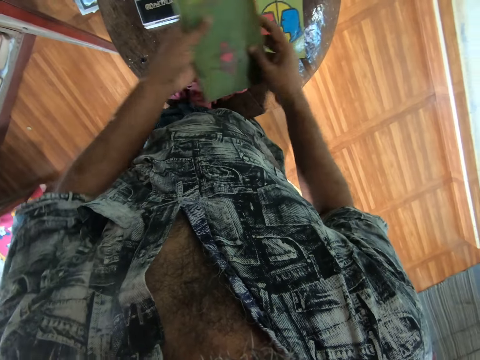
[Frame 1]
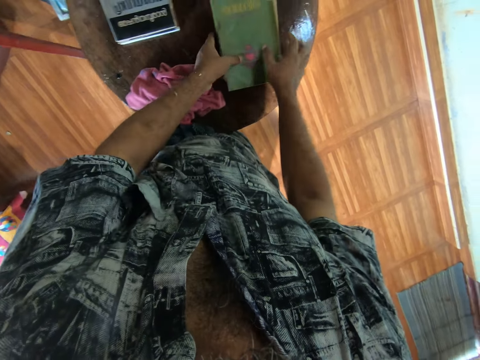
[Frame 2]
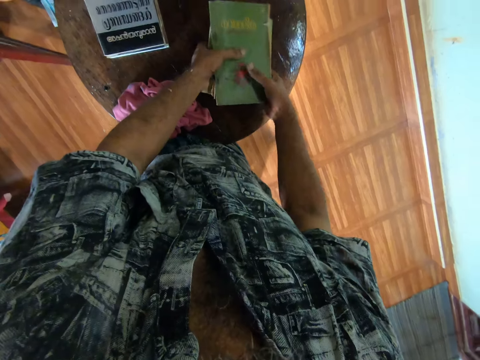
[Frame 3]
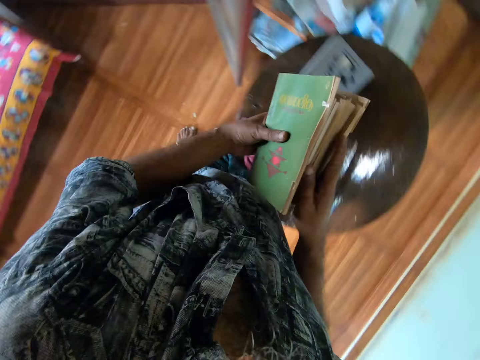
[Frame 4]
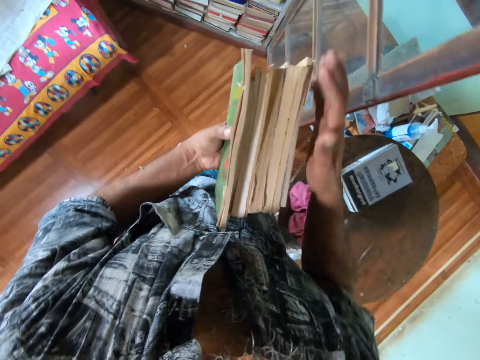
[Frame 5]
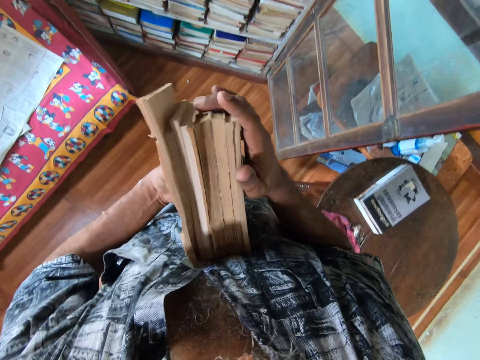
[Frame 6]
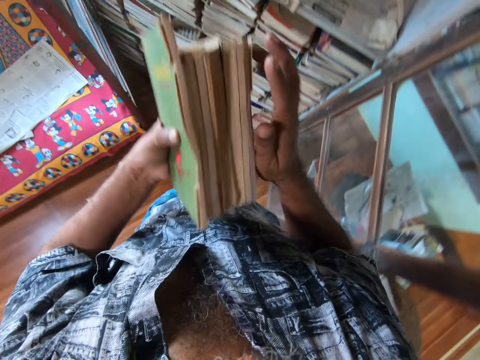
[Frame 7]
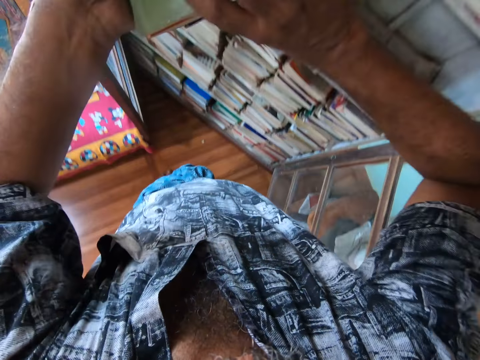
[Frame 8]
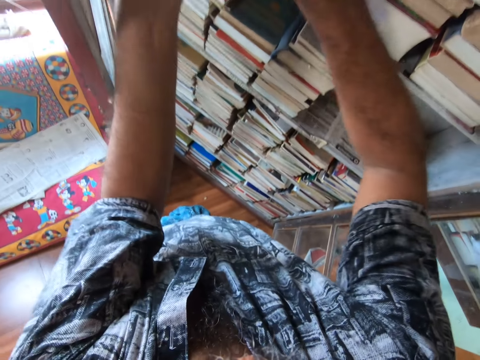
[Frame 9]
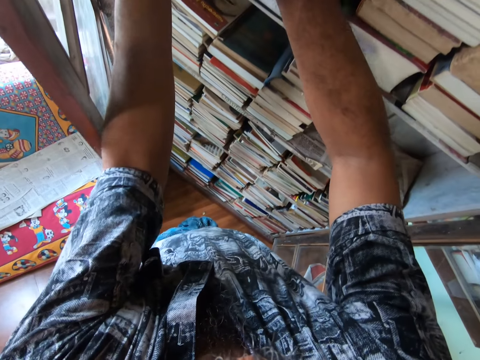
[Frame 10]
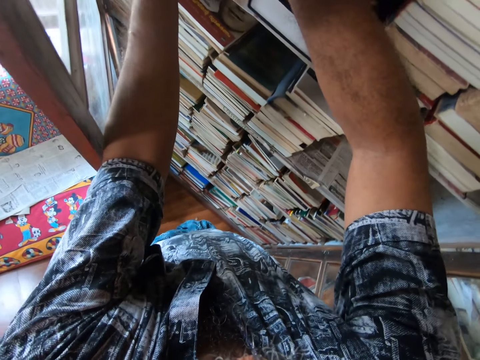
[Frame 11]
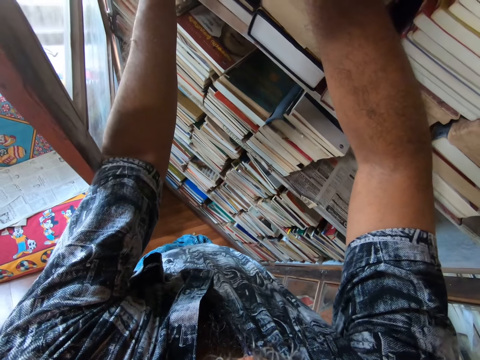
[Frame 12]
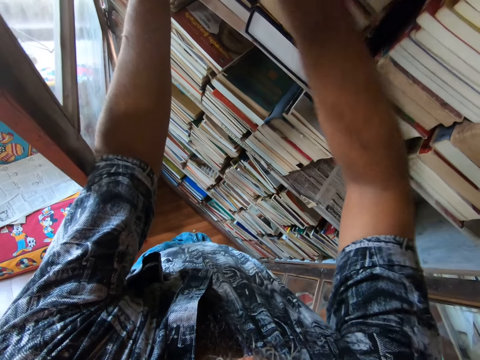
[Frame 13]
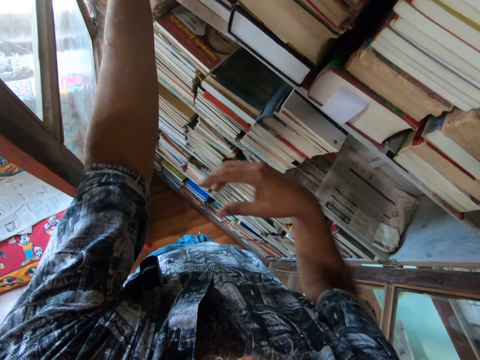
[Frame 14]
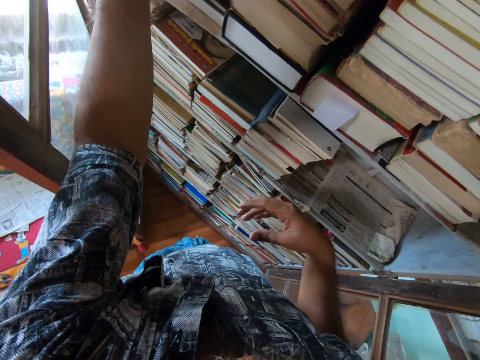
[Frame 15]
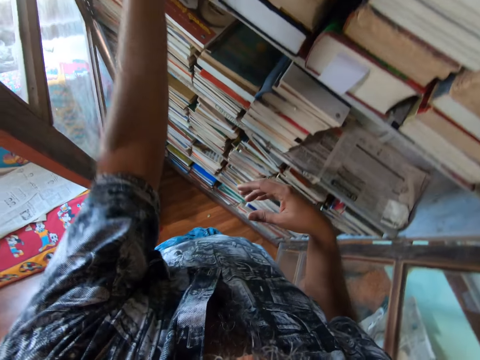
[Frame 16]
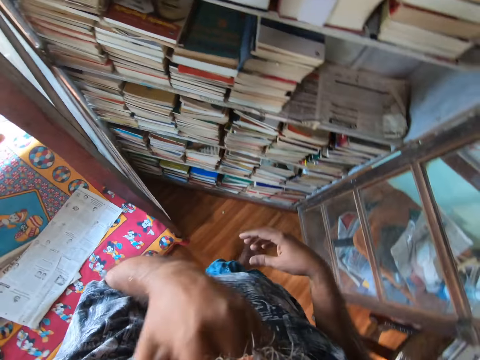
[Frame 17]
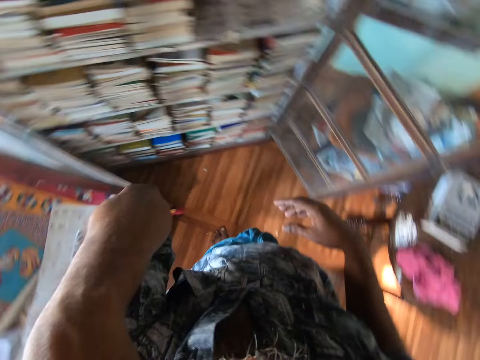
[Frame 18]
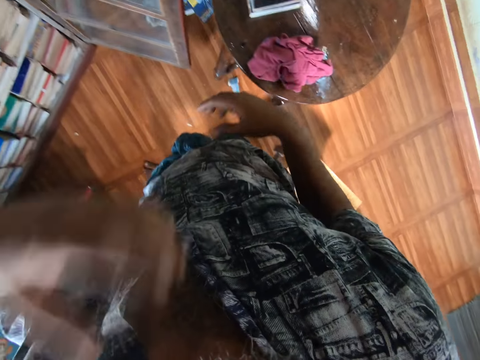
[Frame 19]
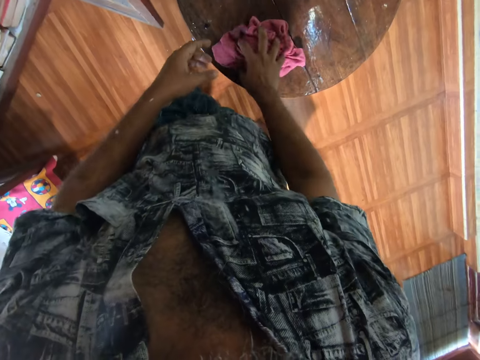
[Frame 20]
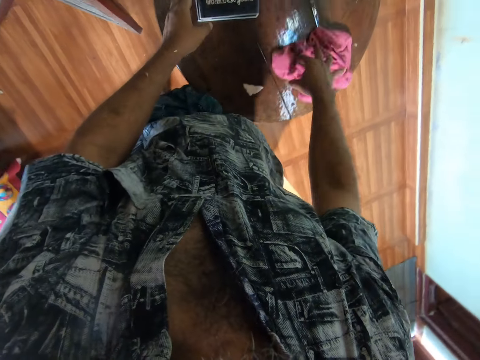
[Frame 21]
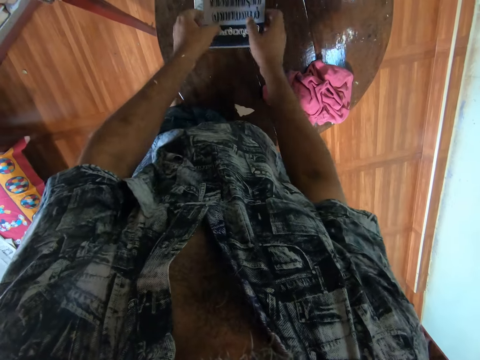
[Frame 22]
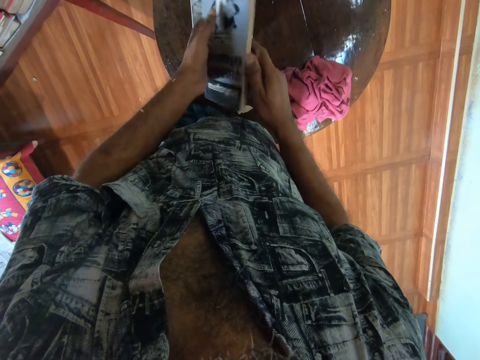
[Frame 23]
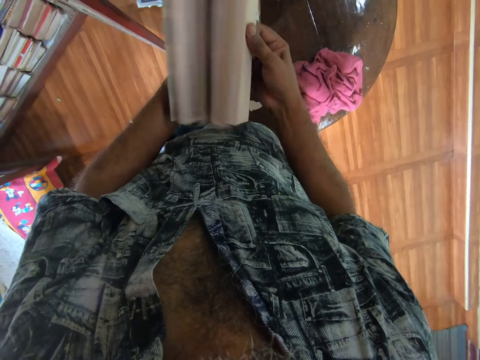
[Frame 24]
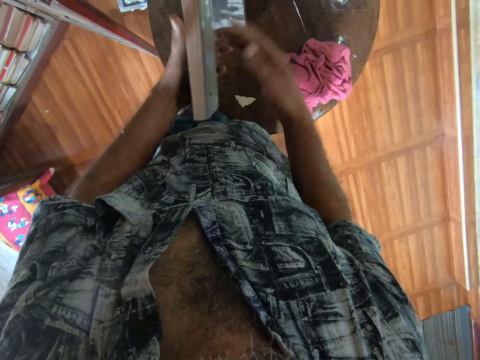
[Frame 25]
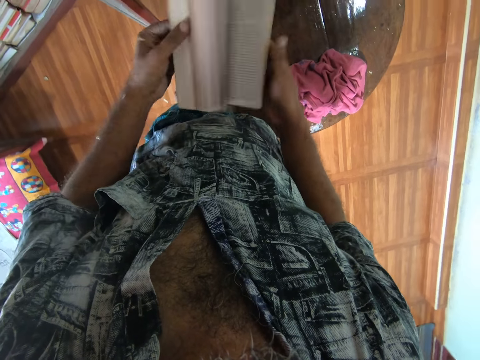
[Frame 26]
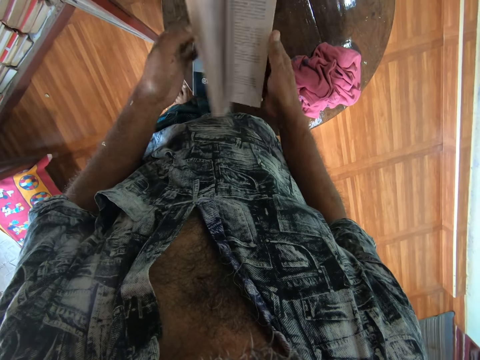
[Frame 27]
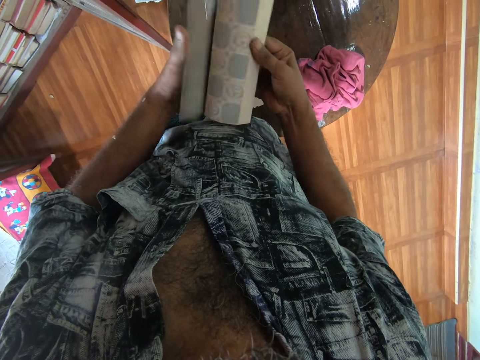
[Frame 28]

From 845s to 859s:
The camera wearer puts the cloth on the table. He puts the book on the table. He picks the books on the table. He moves the books in the hand. He puts the books on a shelf. He moves the right hand down. He moves the cloth. He raises his hand. He moves the cloth aside on the table. He picks a book. He opens the book pages. He peruses through the book.

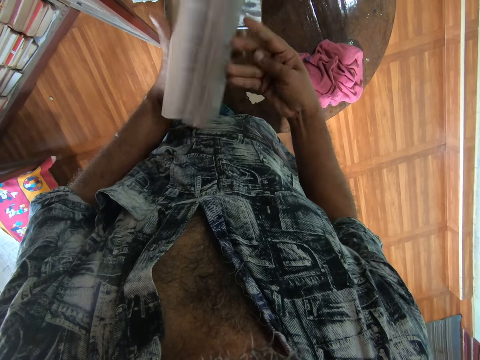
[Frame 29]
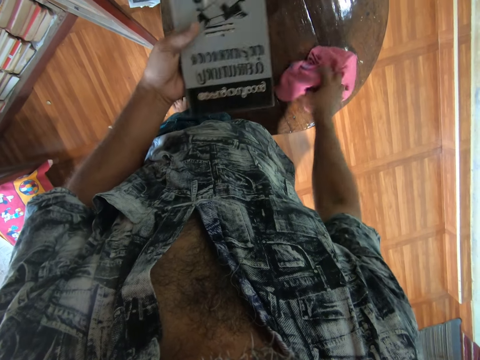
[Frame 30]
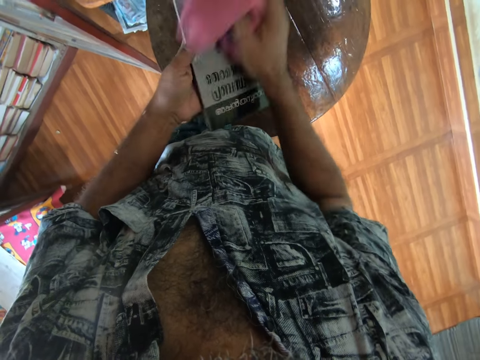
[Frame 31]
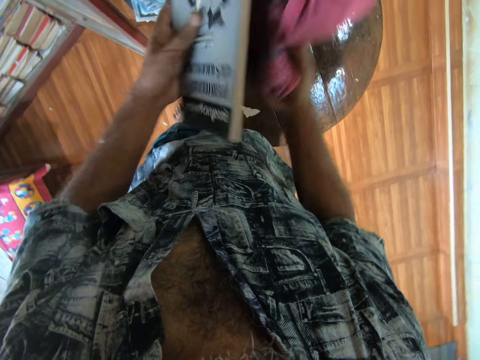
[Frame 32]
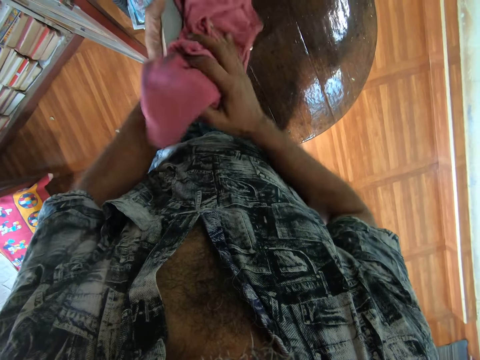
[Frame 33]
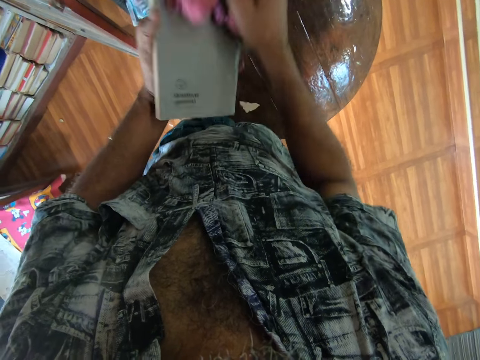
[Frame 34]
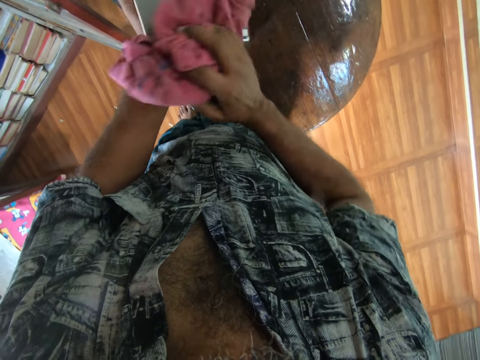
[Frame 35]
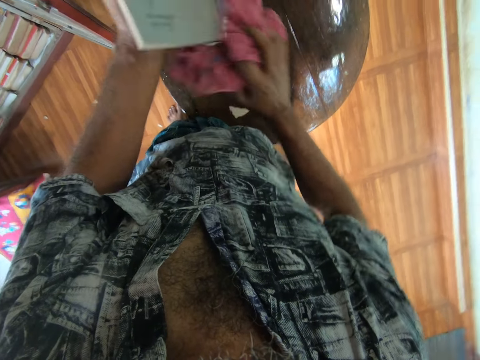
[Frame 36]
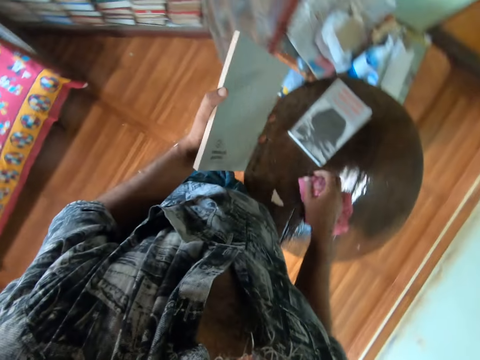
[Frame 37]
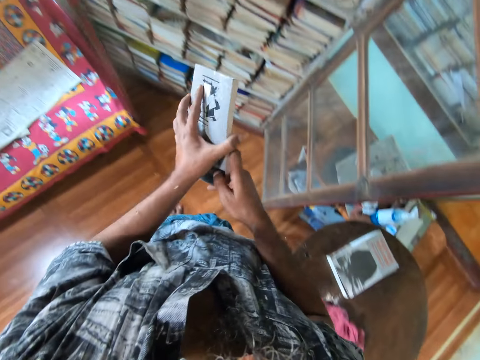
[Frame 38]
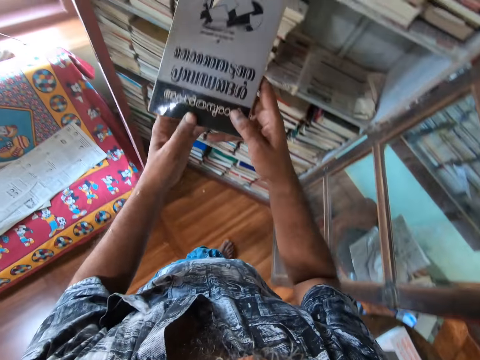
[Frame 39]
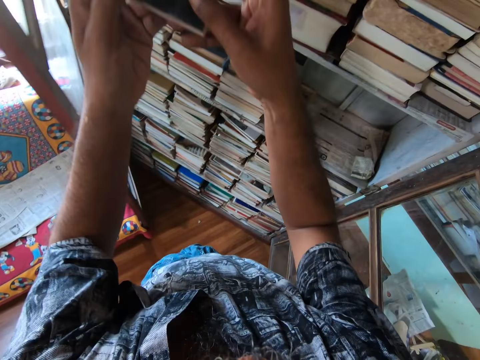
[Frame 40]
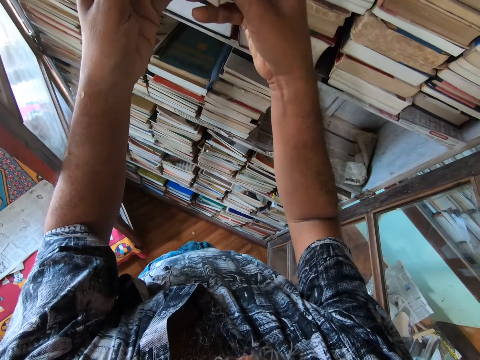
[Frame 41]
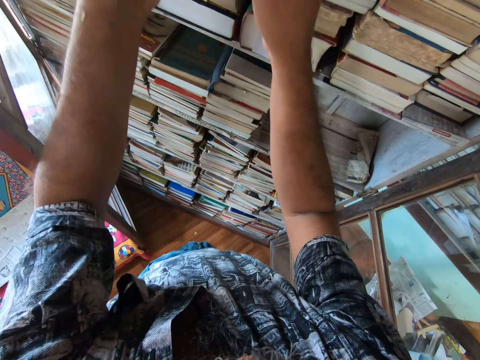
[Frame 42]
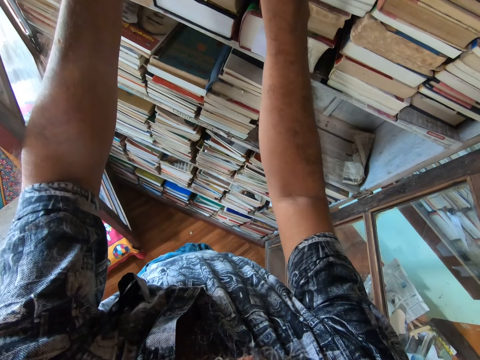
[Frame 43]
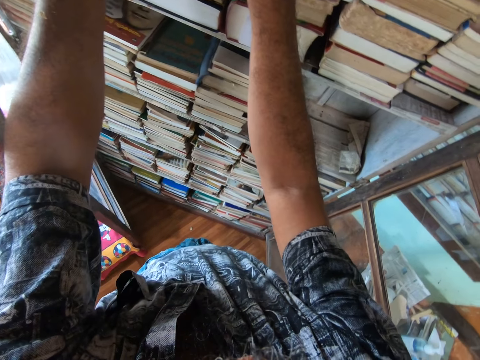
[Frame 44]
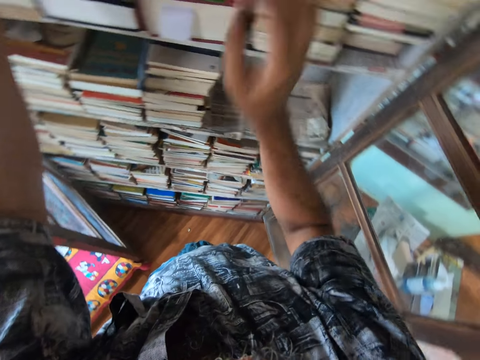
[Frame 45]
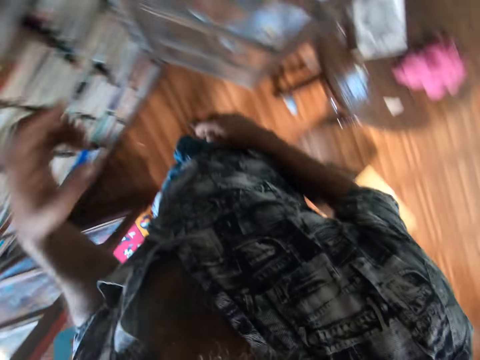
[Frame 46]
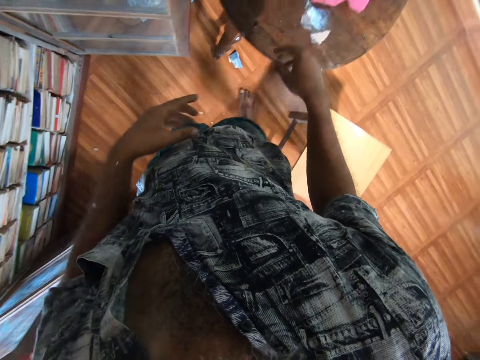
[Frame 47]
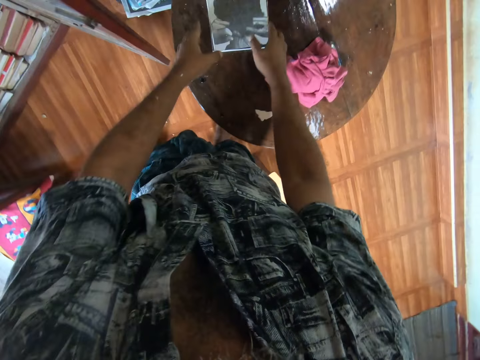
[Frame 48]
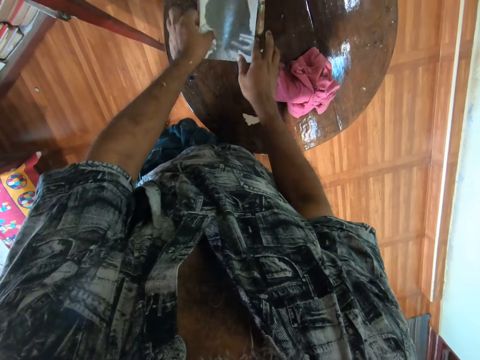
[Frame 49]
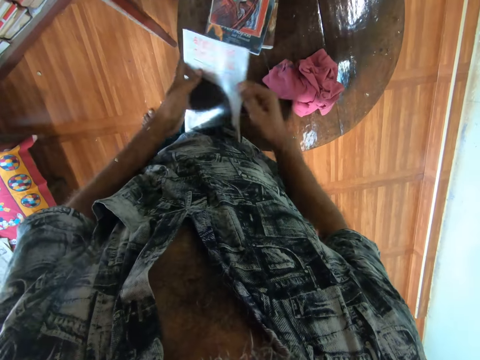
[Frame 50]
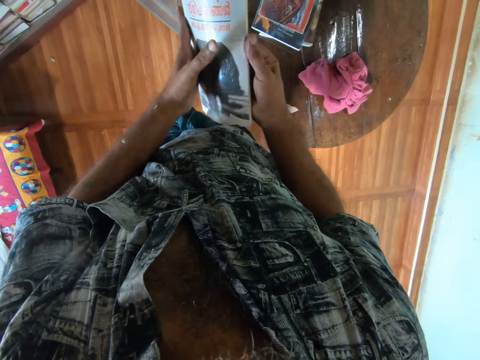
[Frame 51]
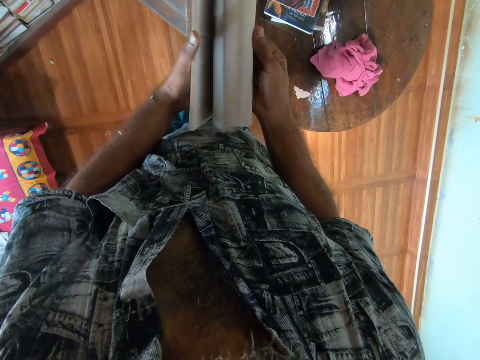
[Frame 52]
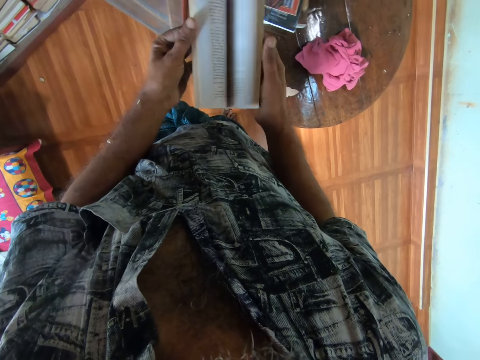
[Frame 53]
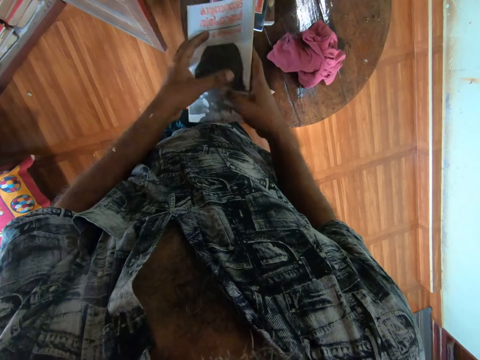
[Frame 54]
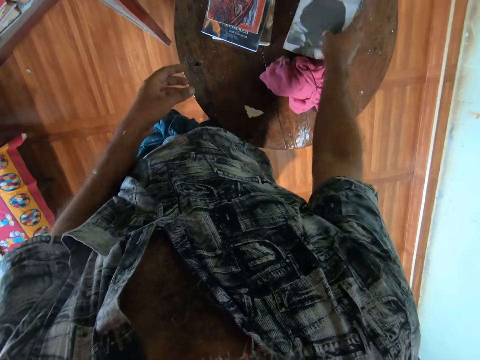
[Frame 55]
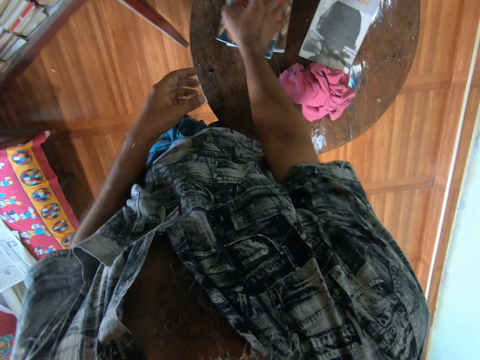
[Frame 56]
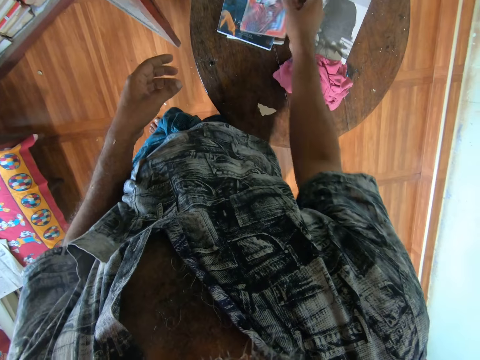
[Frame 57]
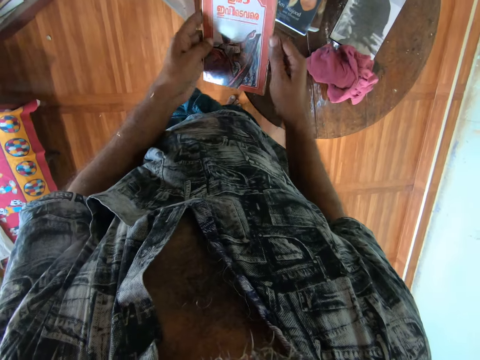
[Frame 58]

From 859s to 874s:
The camera wearer picks up a cloth. They wipe the book. They put the book down. They put the cloth on the table. They put the book on a shelf. They pick up the book. They open the book pages and peruse through the book. They put the book on the table. They pick up the book.
